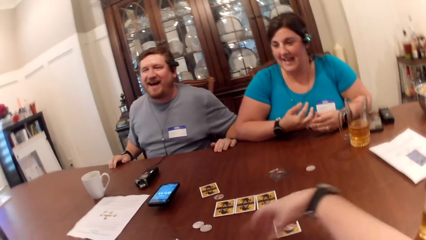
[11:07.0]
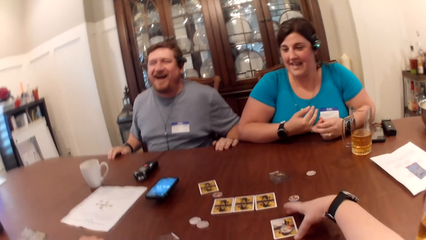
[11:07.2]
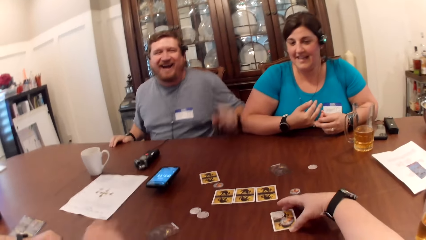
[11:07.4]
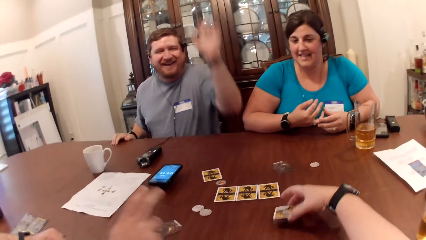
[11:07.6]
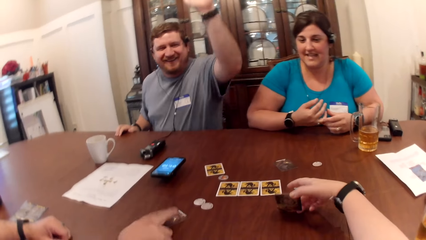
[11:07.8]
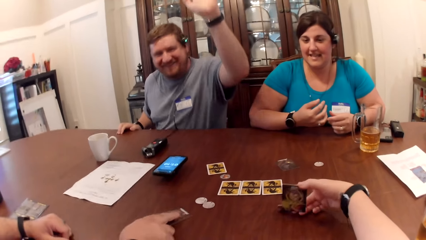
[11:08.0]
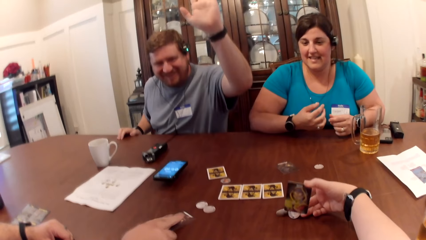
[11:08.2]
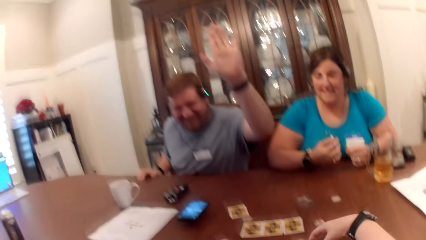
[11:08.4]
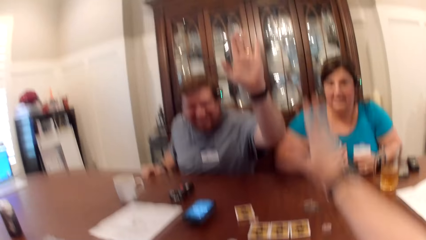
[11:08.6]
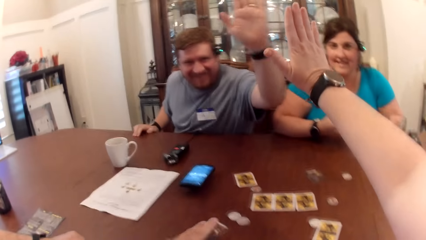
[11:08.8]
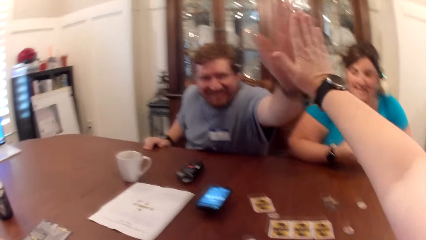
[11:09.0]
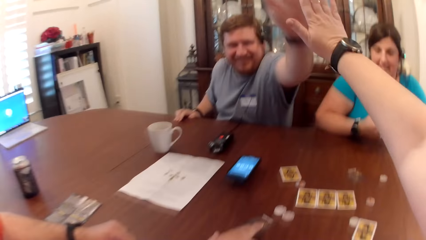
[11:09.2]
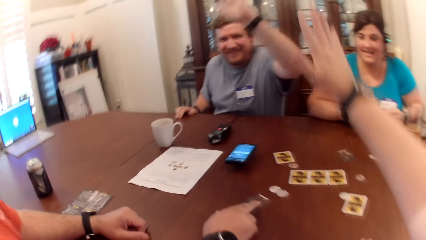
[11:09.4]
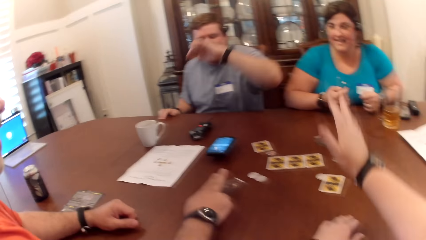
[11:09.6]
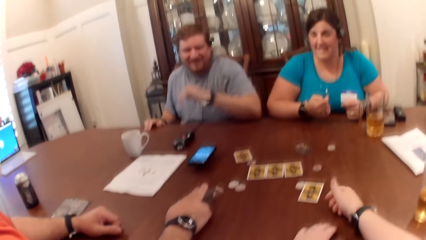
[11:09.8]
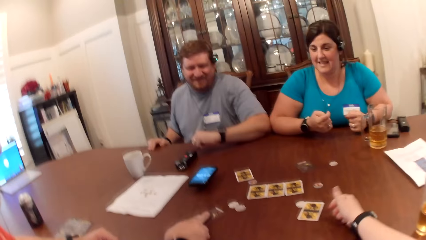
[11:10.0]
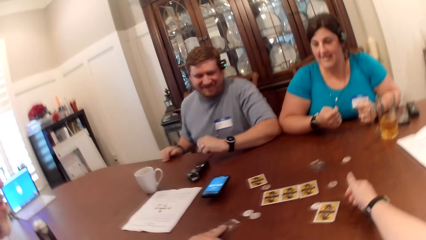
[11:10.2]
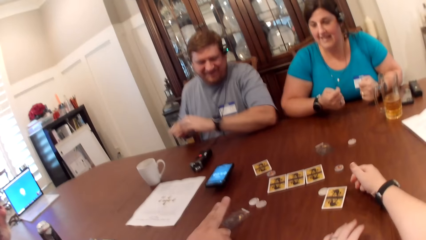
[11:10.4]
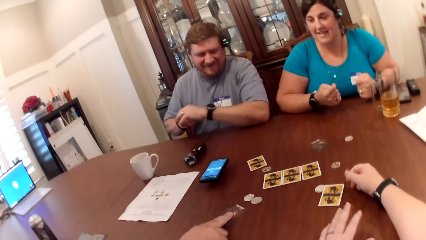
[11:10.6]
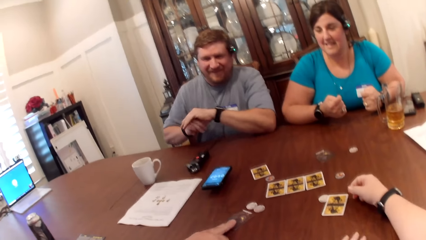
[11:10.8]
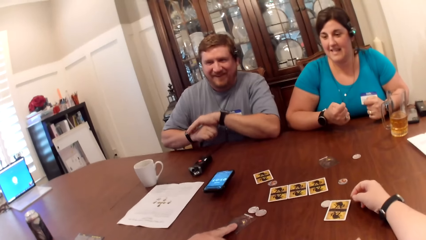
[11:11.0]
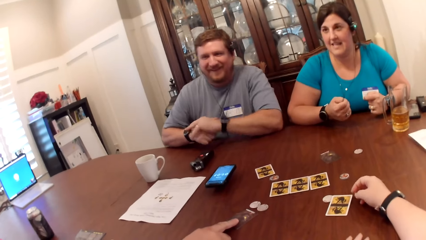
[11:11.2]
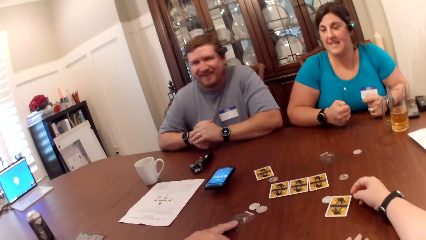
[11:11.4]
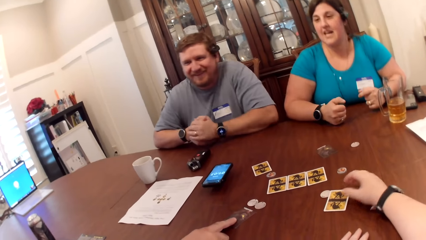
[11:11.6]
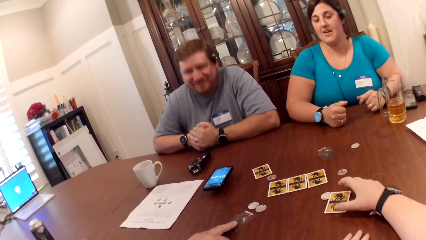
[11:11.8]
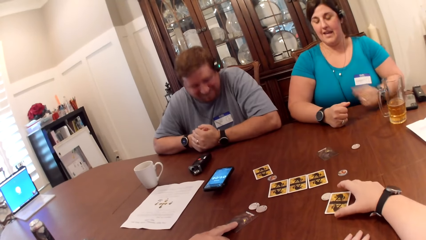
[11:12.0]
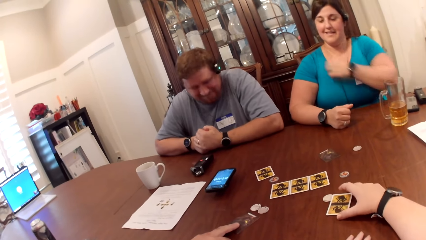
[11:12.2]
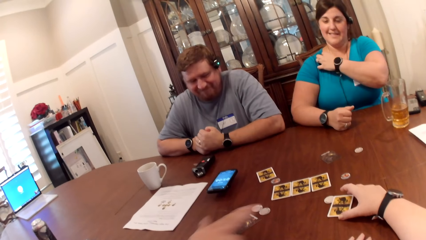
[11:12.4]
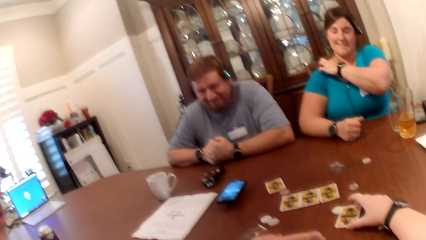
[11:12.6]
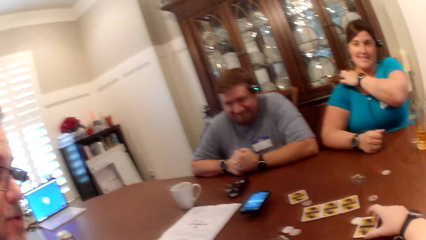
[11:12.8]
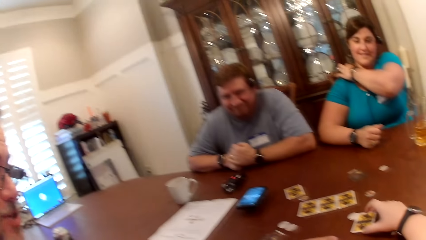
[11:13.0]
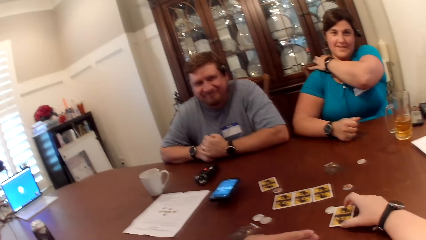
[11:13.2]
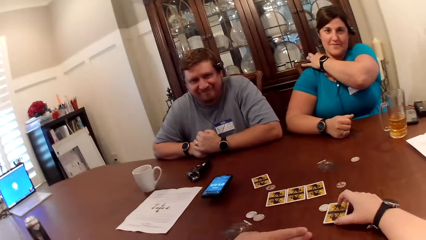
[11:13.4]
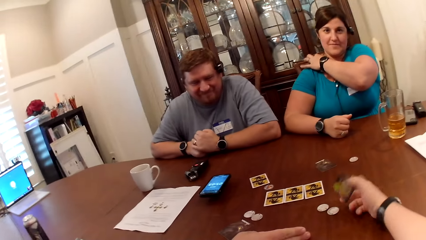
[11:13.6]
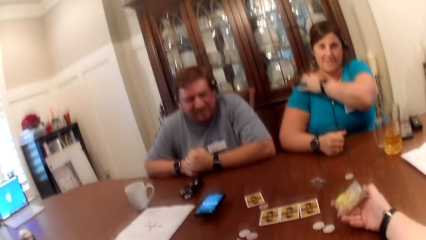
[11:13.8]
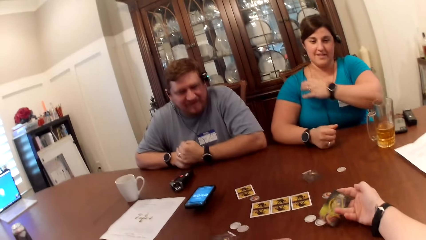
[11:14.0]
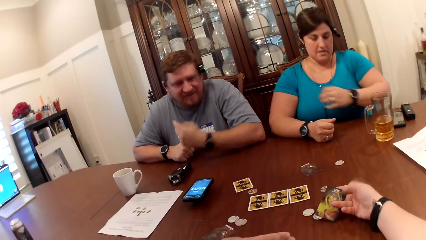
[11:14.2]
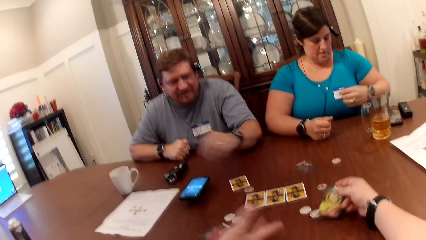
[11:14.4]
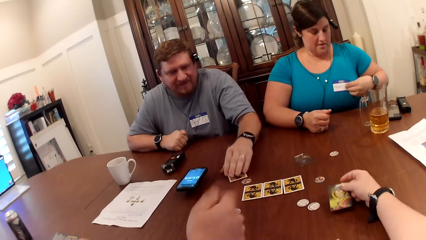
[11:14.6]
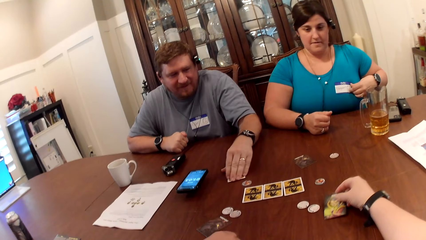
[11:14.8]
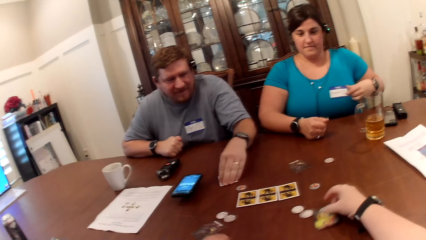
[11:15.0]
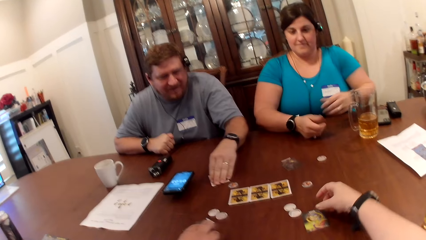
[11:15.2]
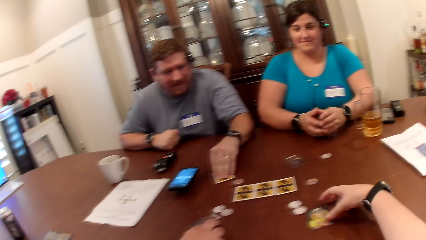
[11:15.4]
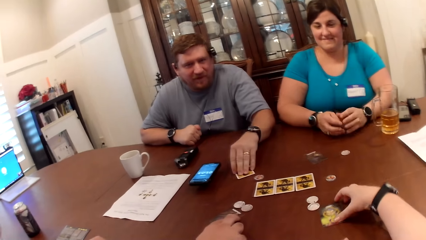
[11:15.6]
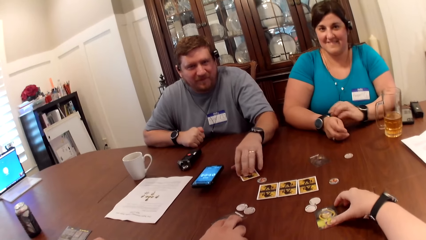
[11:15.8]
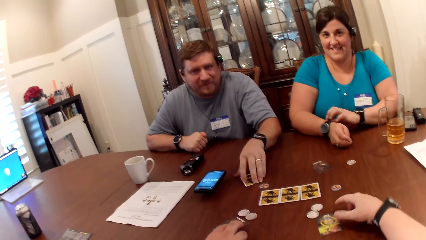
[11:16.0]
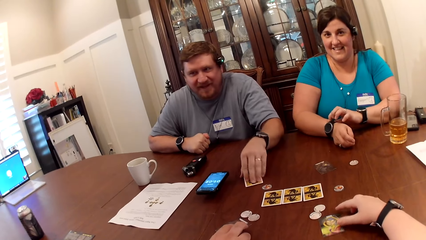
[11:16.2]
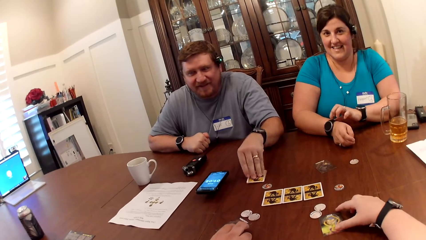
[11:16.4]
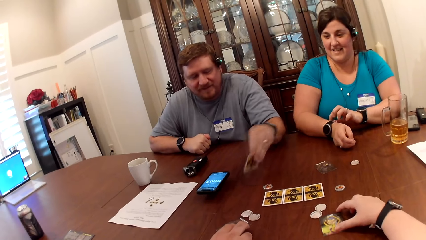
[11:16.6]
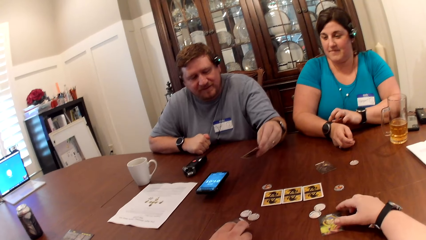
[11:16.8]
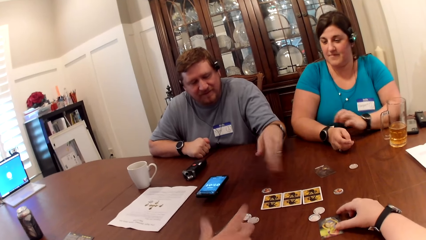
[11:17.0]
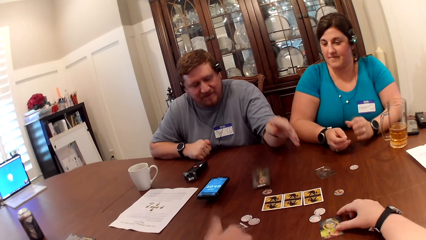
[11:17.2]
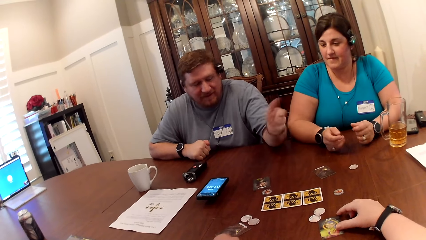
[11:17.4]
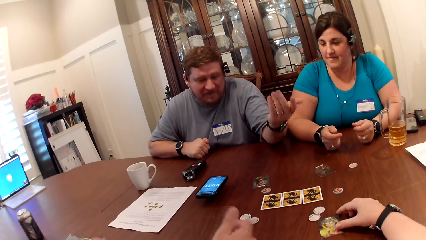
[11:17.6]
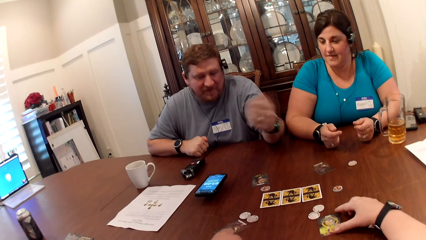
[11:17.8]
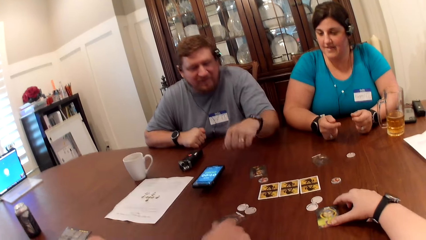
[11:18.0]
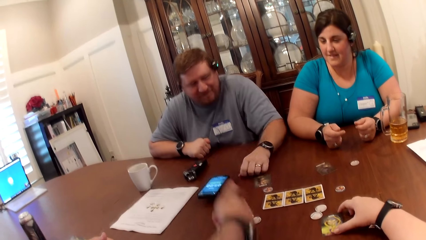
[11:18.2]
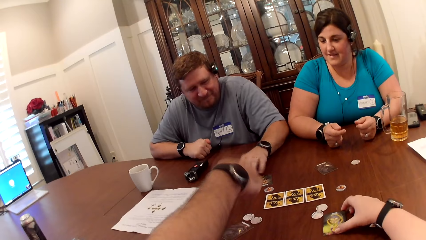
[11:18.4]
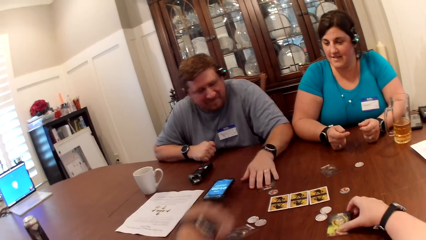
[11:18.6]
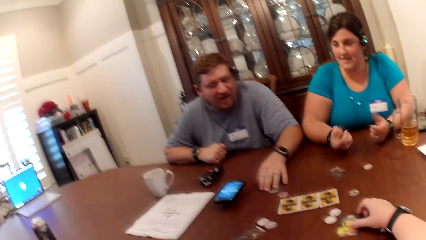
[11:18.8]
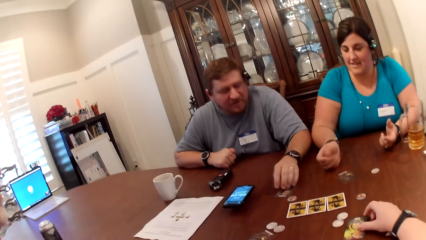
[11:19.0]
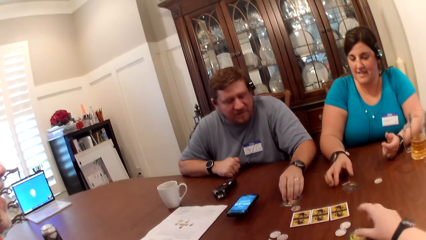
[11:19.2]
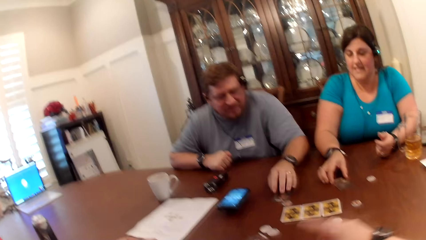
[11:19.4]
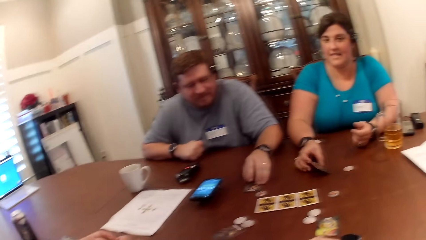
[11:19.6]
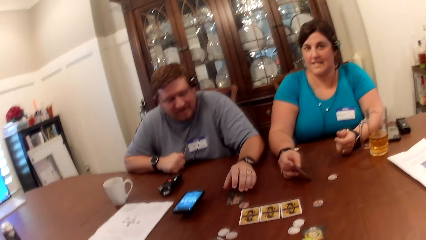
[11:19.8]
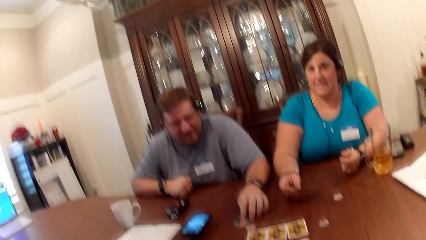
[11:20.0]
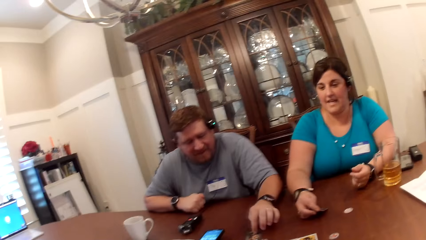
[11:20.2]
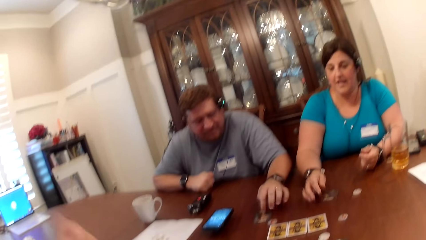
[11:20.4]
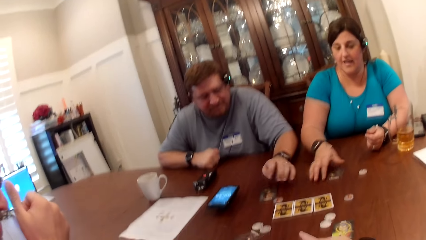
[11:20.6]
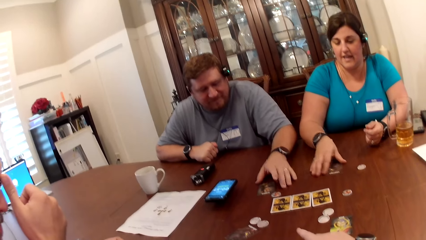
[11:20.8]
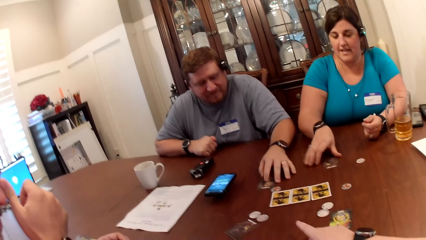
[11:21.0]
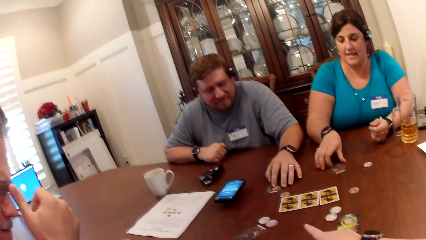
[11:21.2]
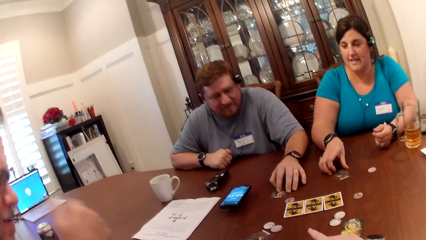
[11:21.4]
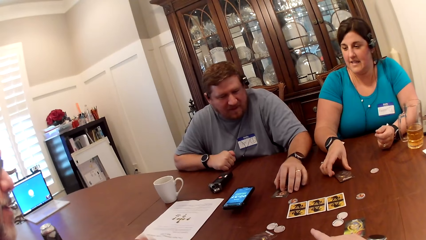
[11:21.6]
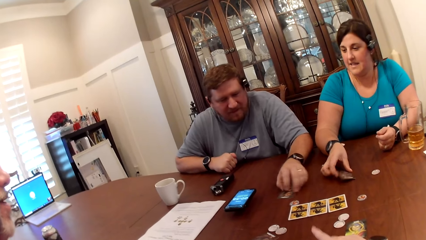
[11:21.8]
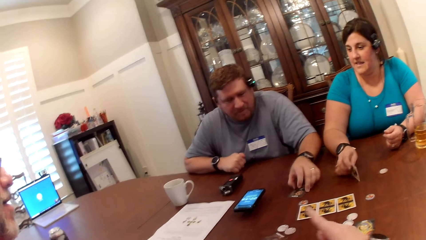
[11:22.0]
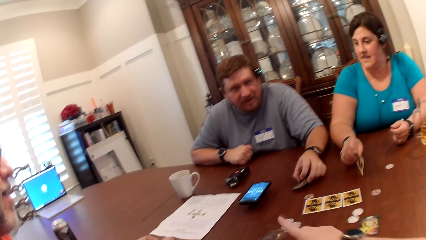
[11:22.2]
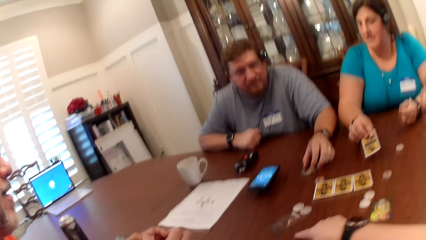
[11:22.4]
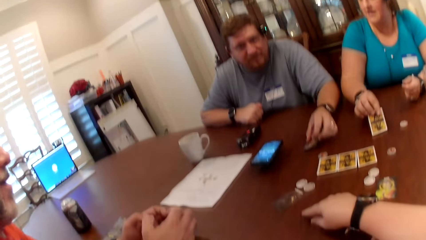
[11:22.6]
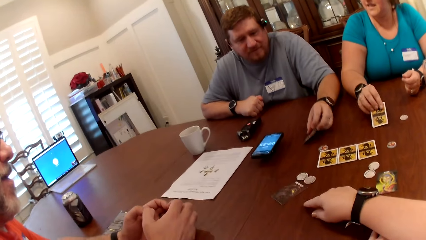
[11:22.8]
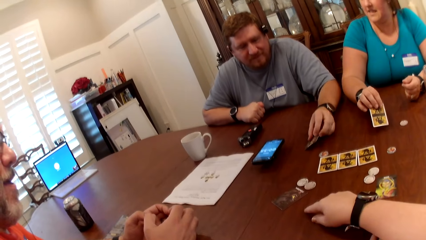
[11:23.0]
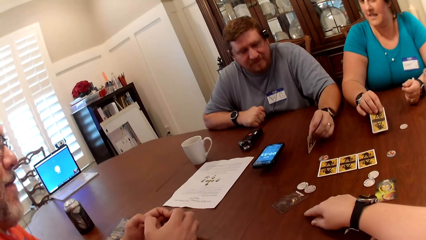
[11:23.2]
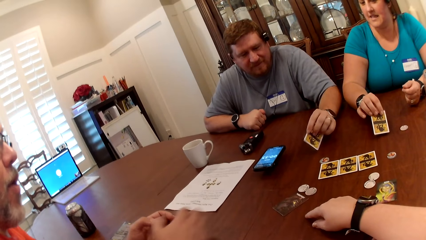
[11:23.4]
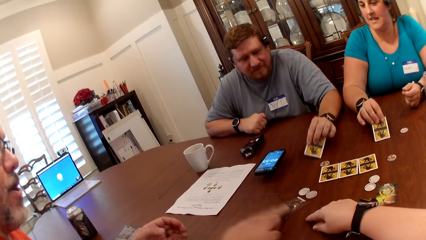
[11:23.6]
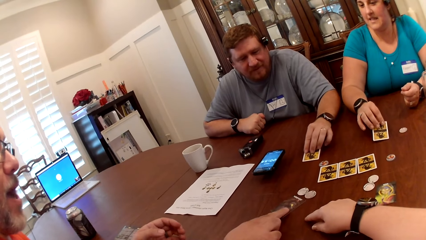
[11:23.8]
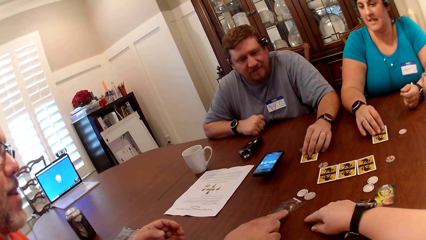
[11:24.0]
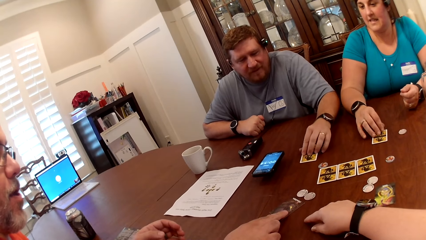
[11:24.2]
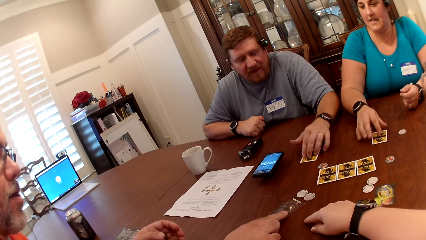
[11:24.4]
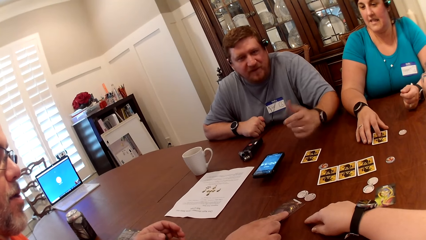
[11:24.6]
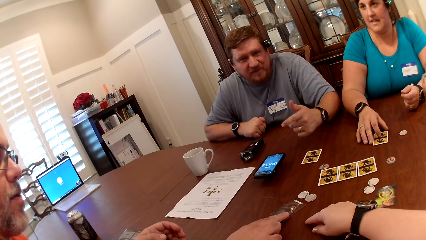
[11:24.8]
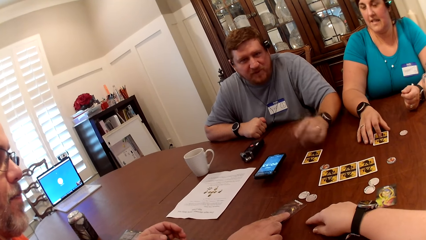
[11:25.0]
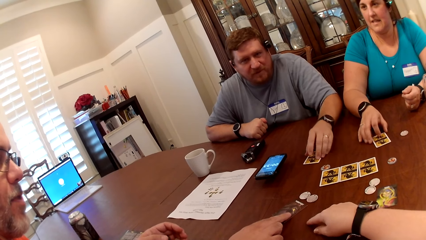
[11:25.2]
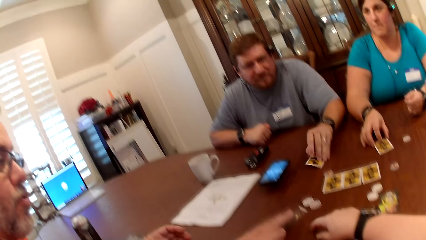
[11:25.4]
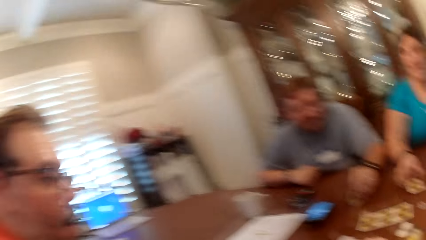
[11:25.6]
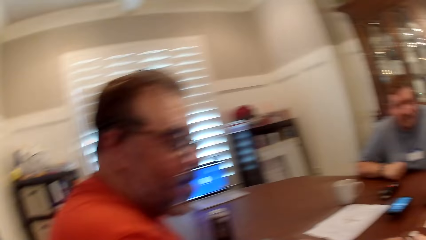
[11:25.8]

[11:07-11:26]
A man gives the camera wearer a high five. The camera wearer gives the man a high five with her right hand. A woman converses with another man. The camera wearer picks up a card on the table with her right hand. The other man converses with the camera wearer. The camera wearer touches the card. The first man picks up a card on the table with his left hand and turns the card. The first man converses with the camera wearer and the other man. The other man gesticulates with his right hand. The first man drops the card in his left hand on the table. The other man converses with the first man. The first man gesticulates with his left hand. The first man adjusts the card on the table with his left hand. The camera wearer converses with the first man and the other man. She gesticulates with her right hand. The woman adjusts a card on the table with her right hand. The woman touches the card. The first man touches the card. The other man converses with the camera wearer. The other man interacts with the friends. The other man adjusts a card on the table with his right hand. The first man gesticulates with his left hand and converses with the camera wearer.
